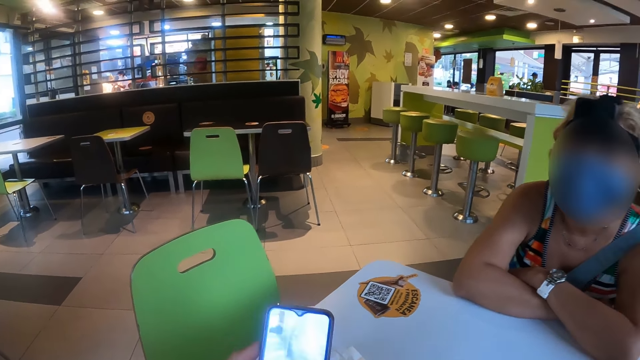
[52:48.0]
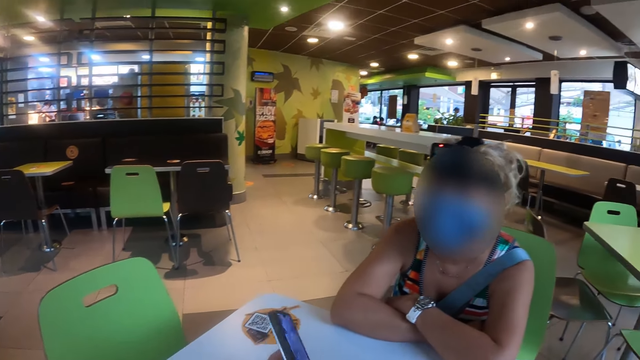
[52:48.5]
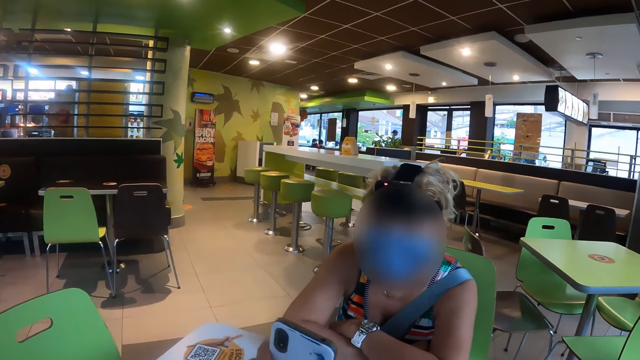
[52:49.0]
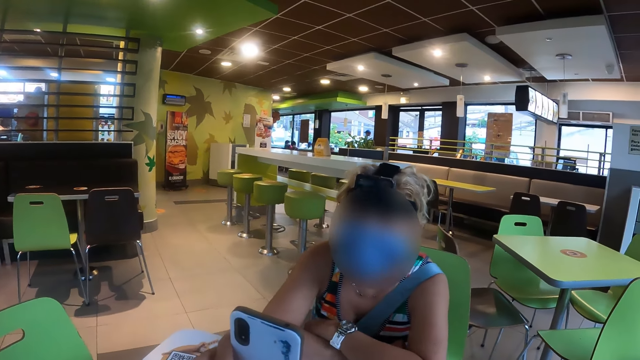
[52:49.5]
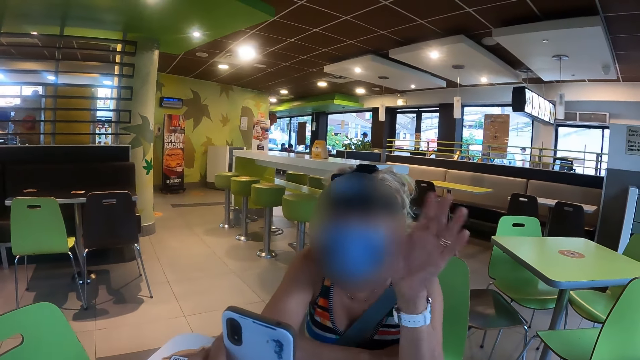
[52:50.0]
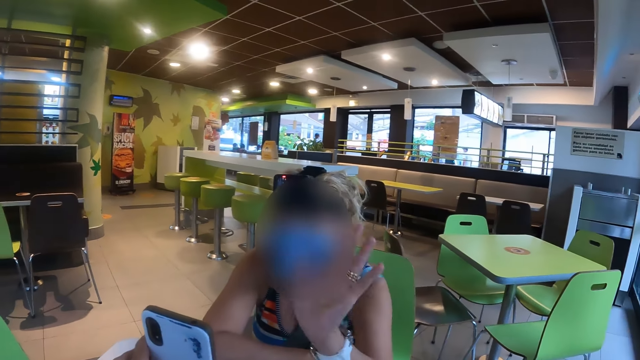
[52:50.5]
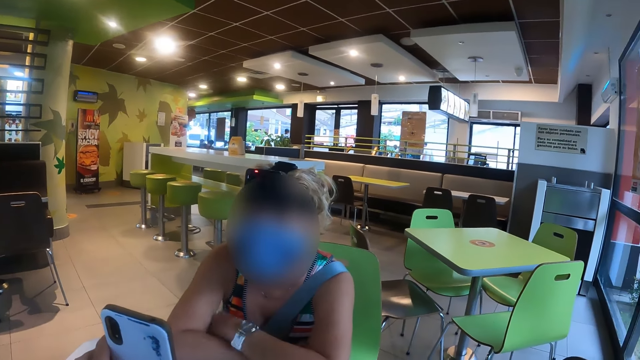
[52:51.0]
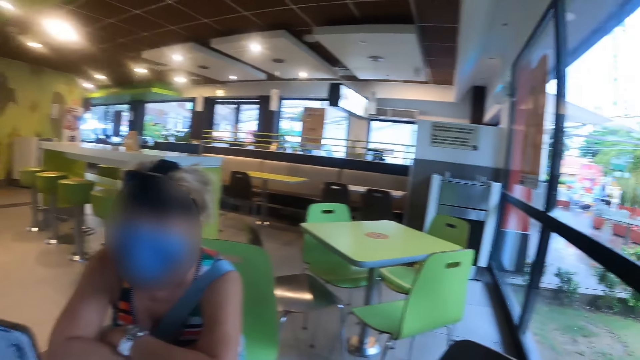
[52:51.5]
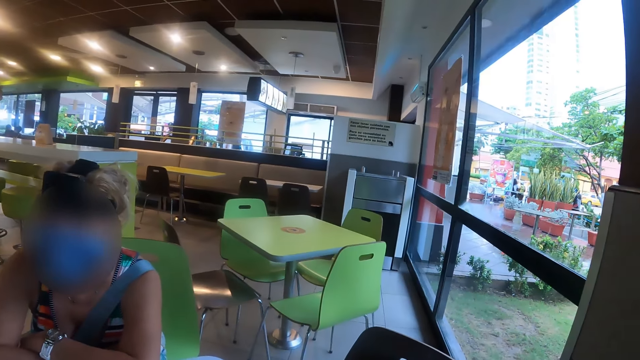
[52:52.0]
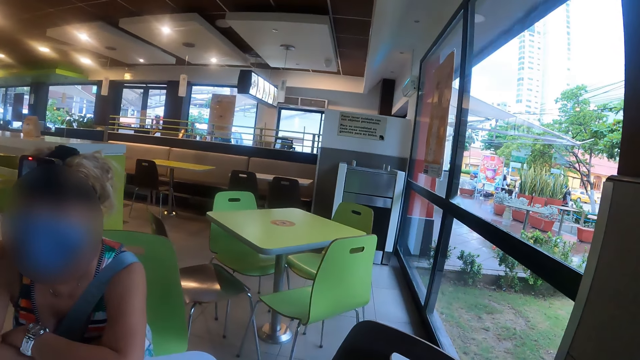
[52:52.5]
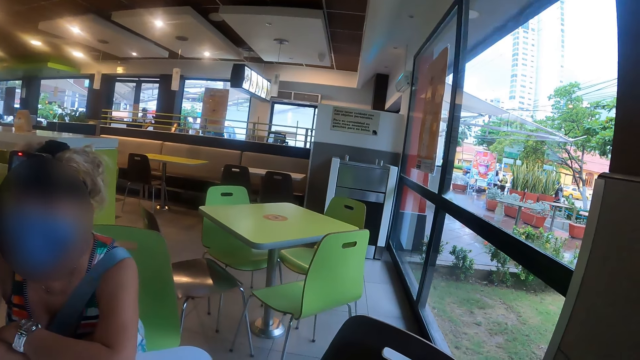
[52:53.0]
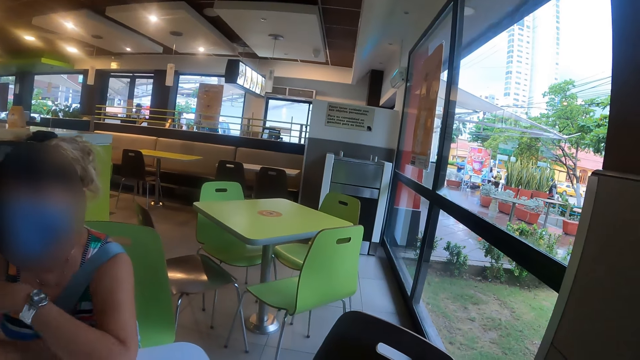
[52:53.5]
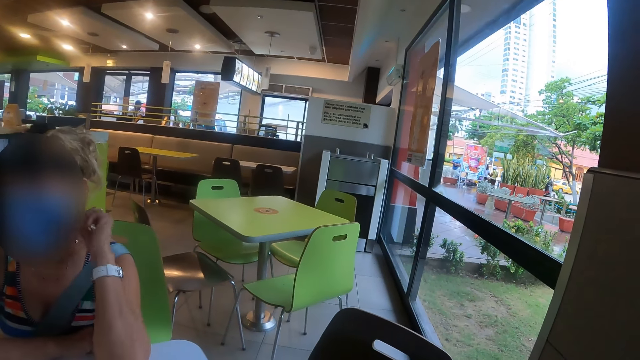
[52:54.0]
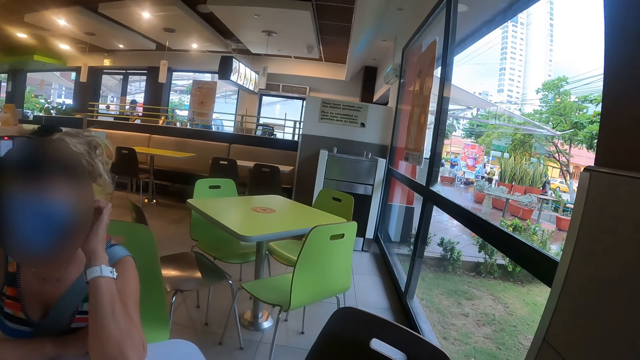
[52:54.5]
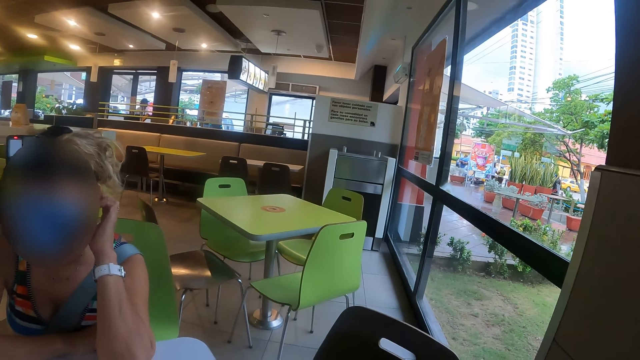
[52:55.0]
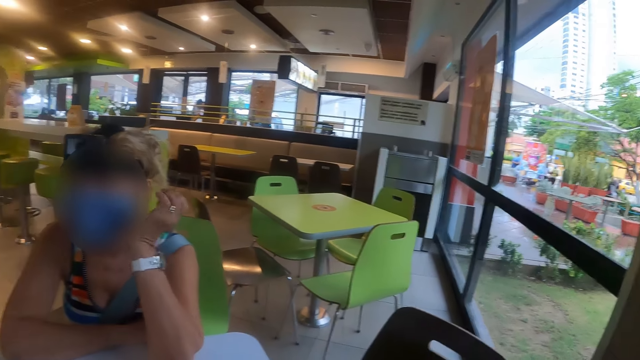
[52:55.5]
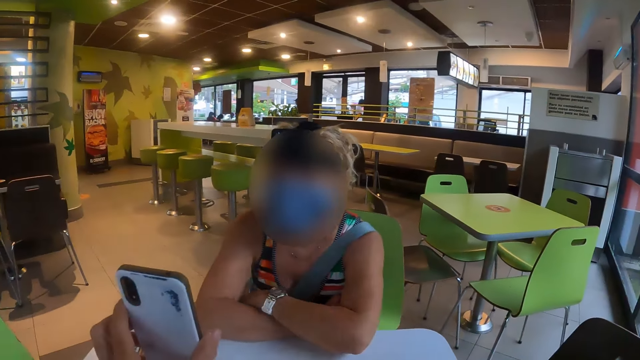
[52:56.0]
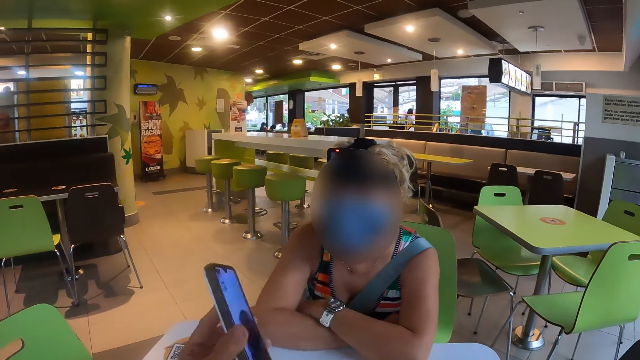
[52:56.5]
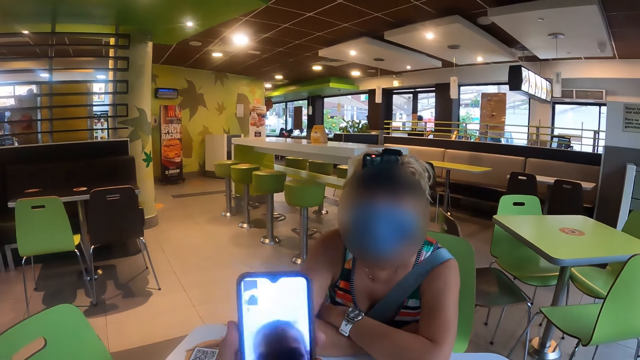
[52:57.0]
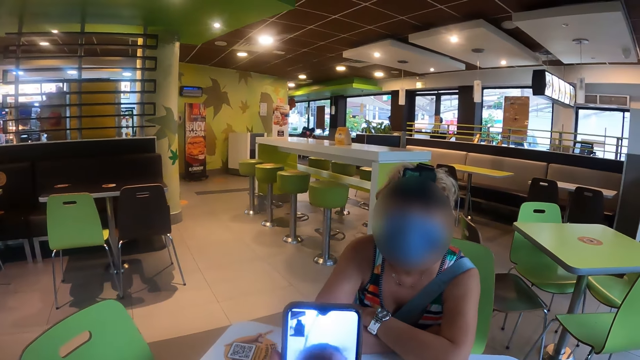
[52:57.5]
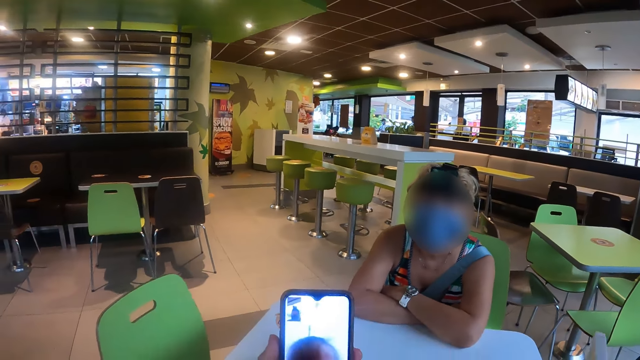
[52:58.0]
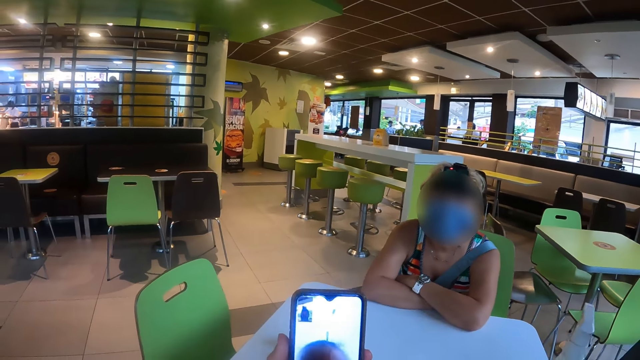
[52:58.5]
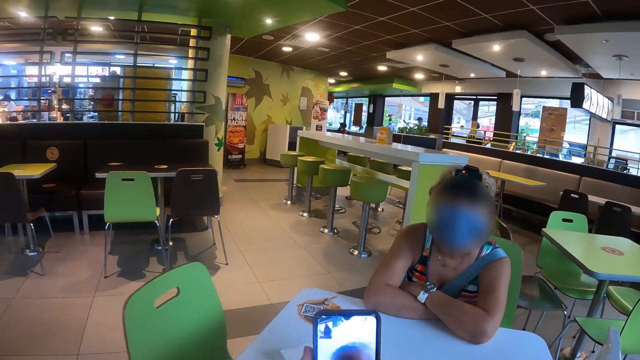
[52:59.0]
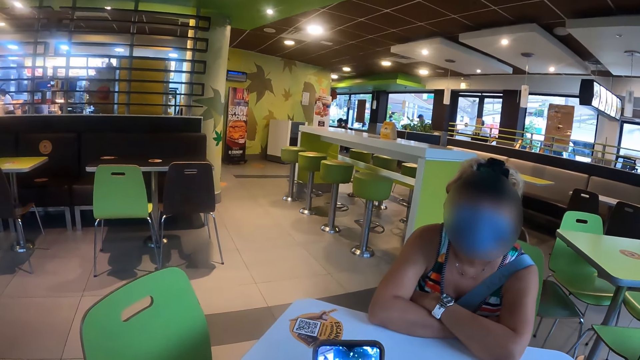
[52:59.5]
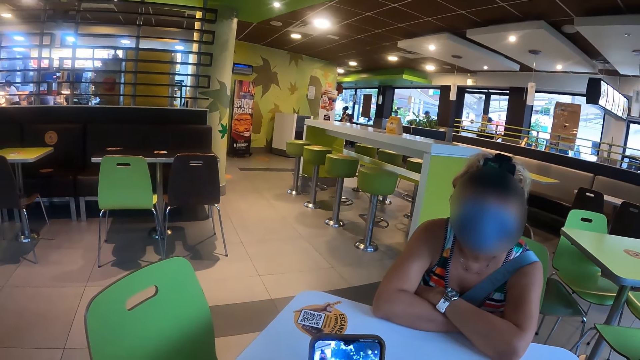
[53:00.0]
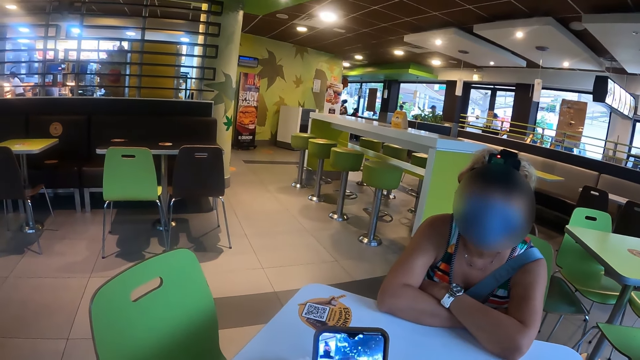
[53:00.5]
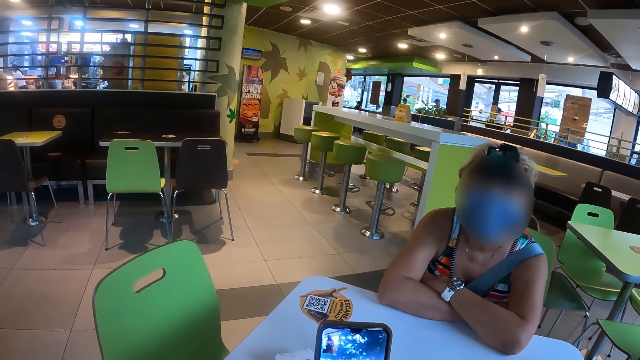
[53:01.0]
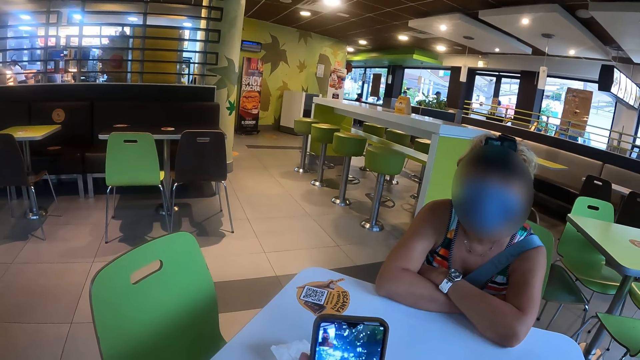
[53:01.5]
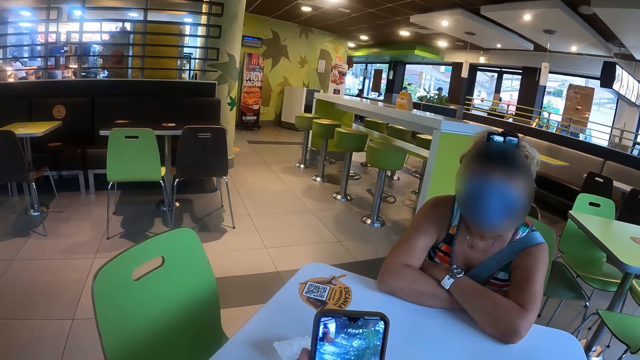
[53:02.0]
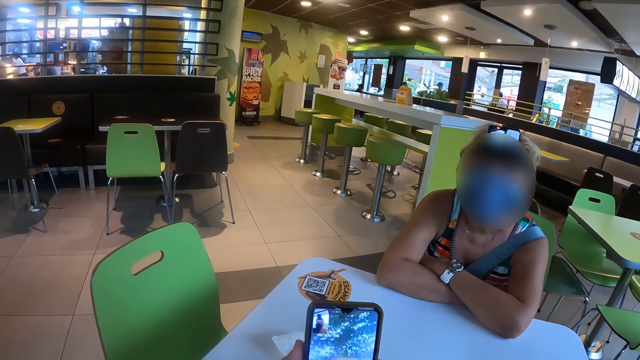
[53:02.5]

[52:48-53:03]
The camera wearer turns the phone. They show the phone to a woman. The woman waves the hand, looks at the phone, and lifts up the hand. The camera wearer turns the phone. They look at the phone. The woman talks to the camera wearer.

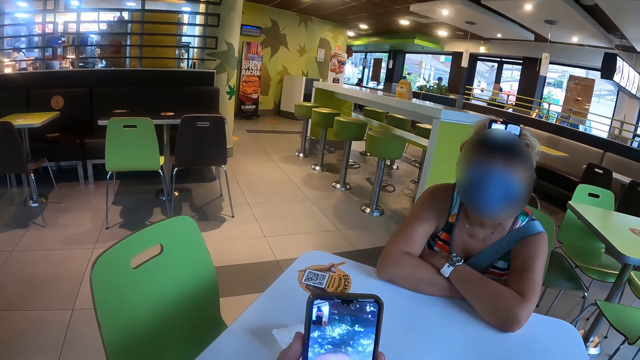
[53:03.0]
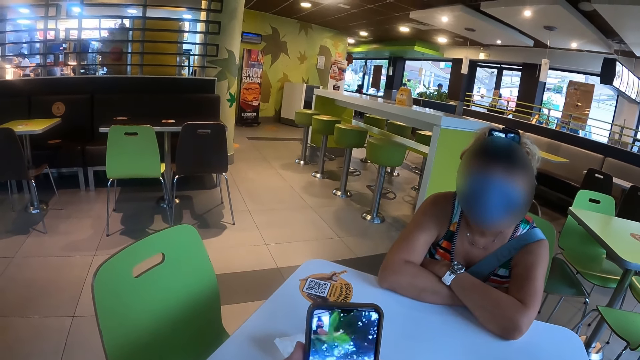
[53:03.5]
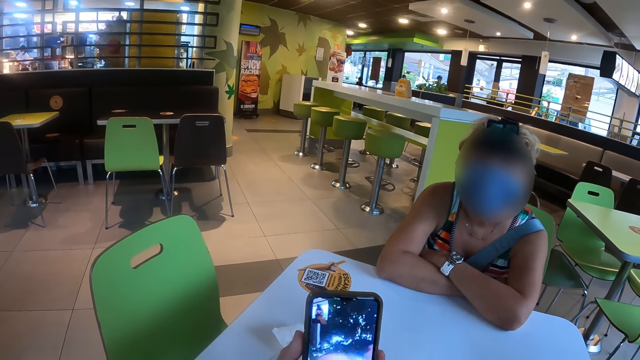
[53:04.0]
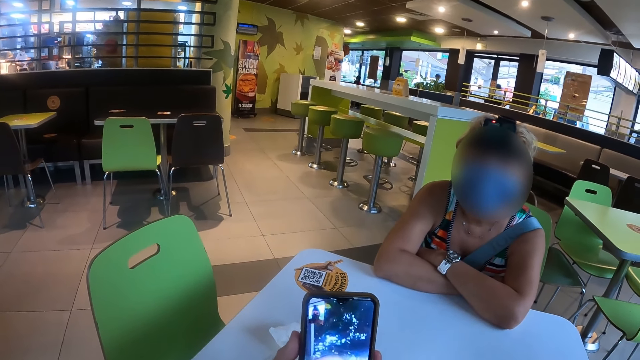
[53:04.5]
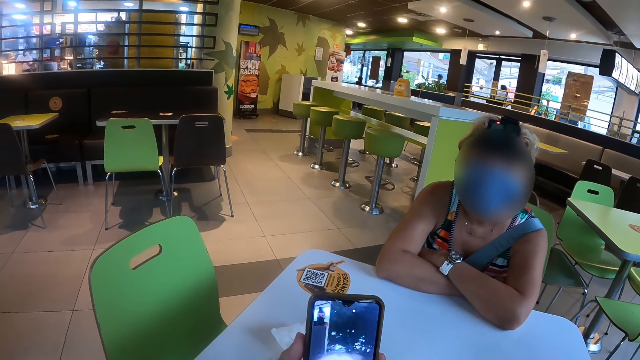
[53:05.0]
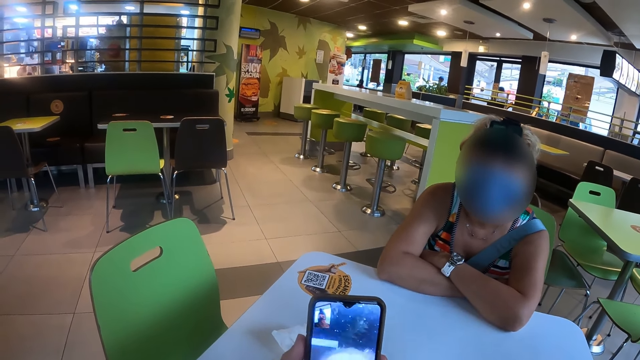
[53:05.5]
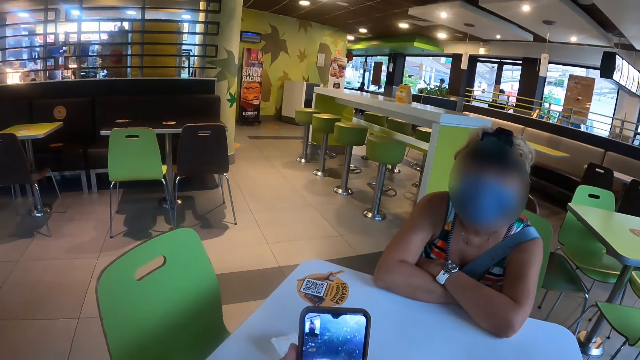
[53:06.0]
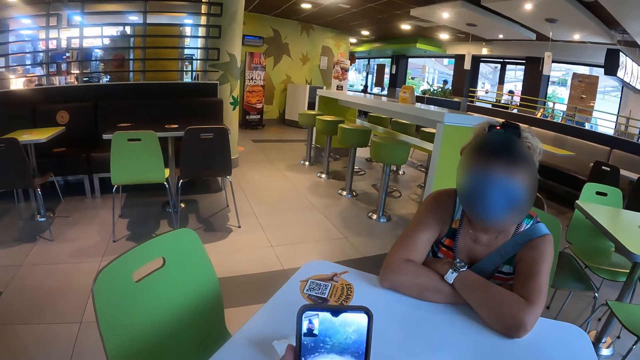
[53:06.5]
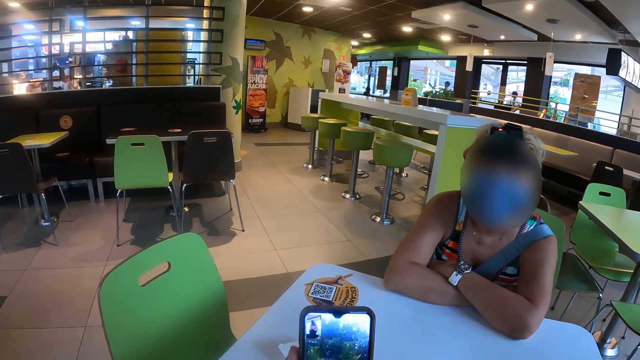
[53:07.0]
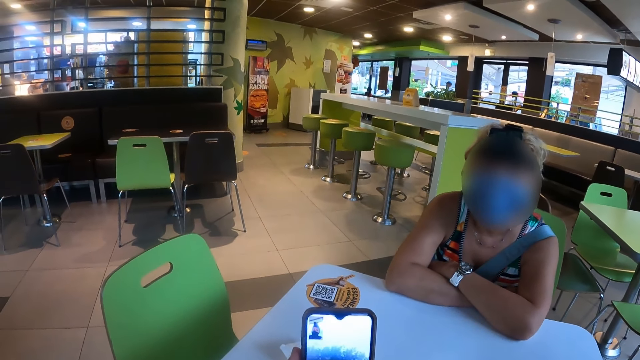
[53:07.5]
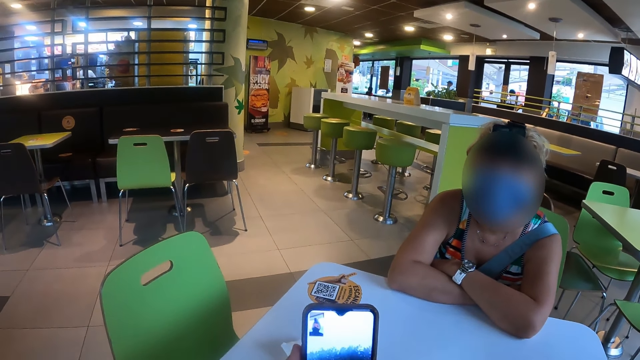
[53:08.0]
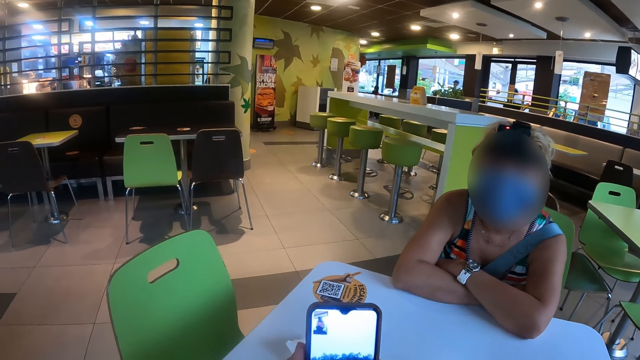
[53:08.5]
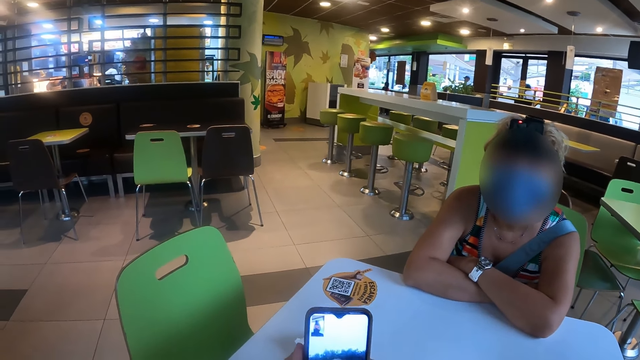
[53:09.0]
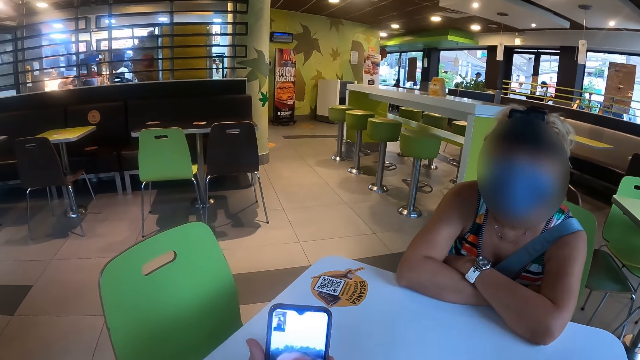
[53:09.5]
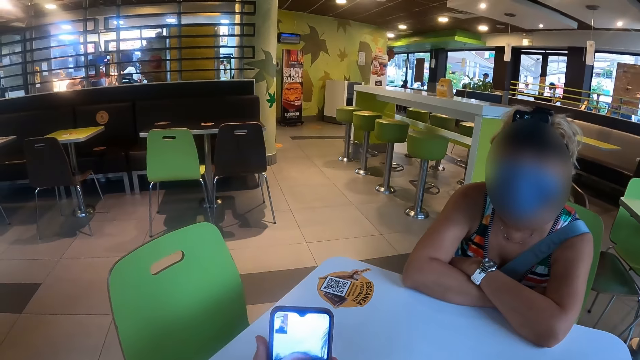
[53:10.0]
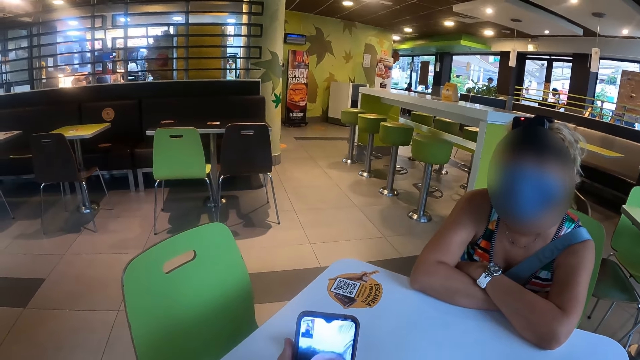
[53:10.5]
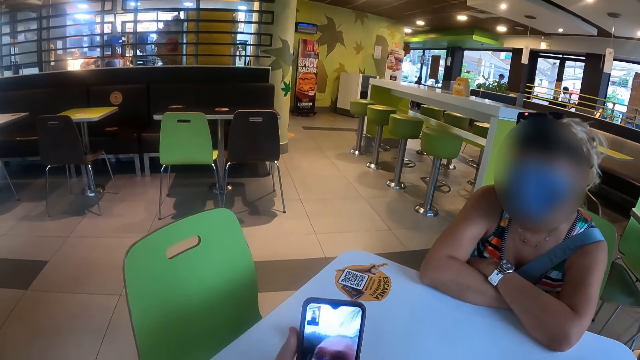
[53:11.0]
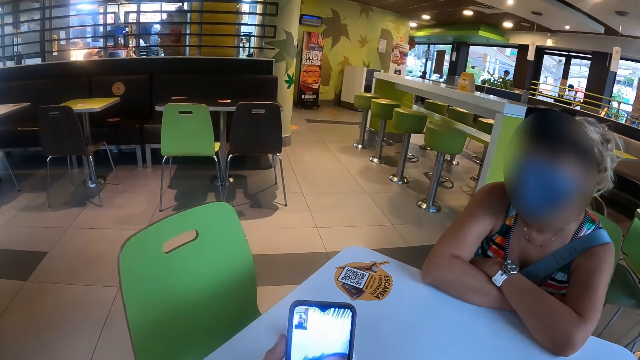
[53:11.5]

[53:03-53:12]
The camera wearer looks at the phone.
